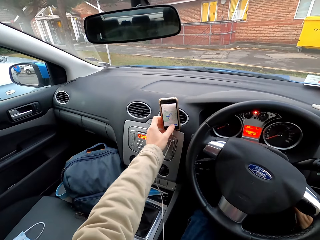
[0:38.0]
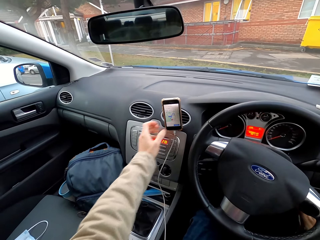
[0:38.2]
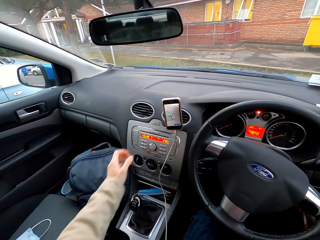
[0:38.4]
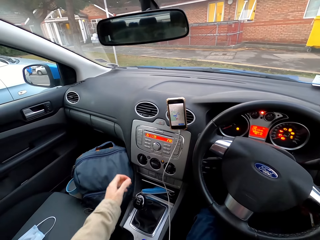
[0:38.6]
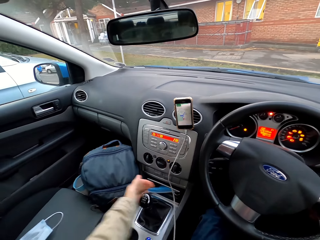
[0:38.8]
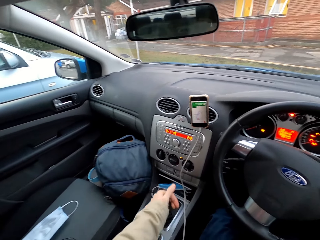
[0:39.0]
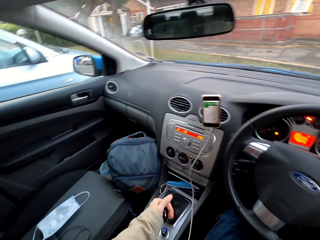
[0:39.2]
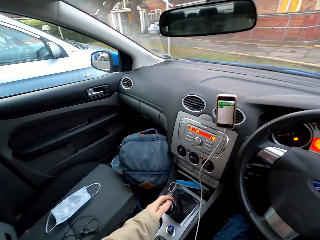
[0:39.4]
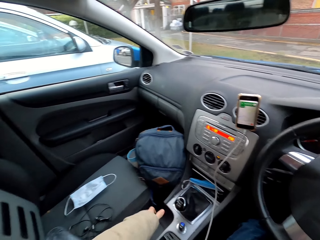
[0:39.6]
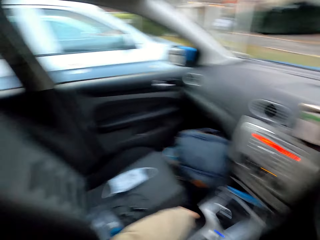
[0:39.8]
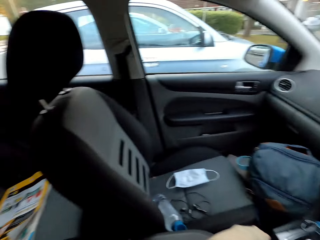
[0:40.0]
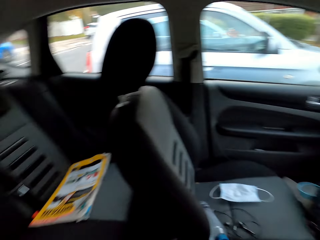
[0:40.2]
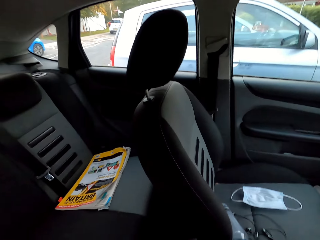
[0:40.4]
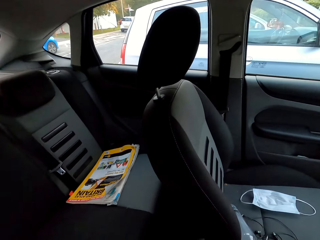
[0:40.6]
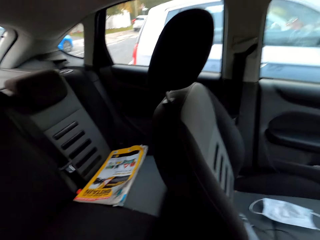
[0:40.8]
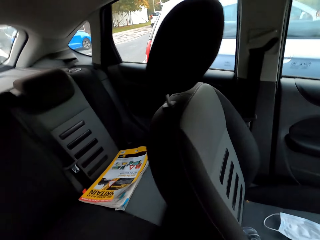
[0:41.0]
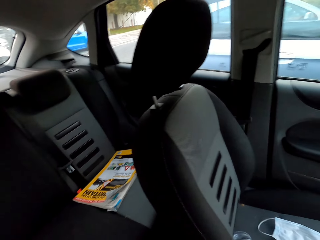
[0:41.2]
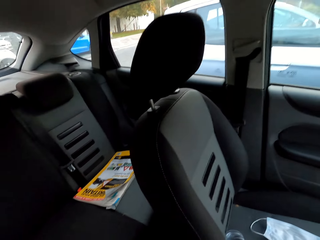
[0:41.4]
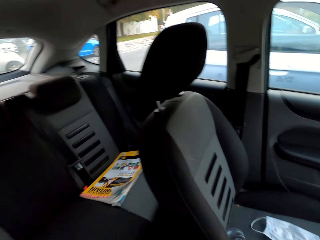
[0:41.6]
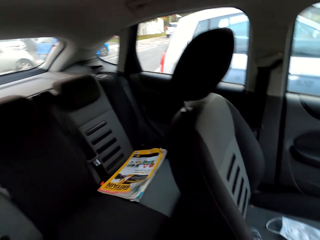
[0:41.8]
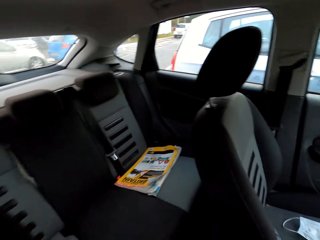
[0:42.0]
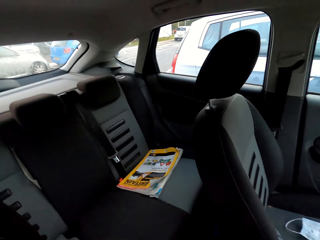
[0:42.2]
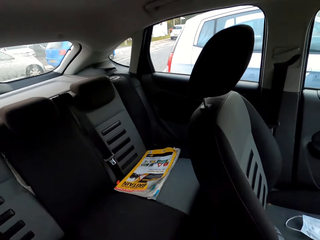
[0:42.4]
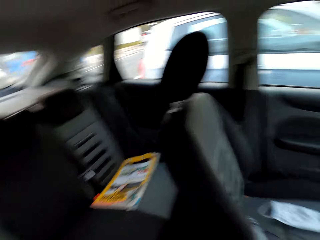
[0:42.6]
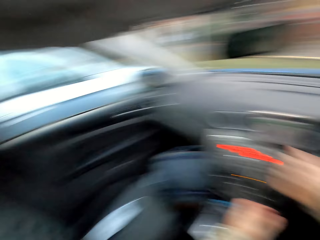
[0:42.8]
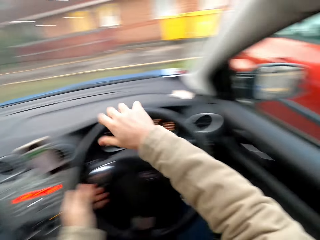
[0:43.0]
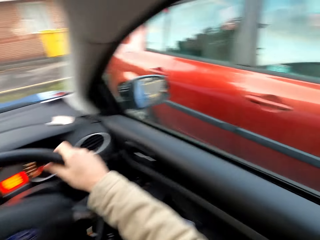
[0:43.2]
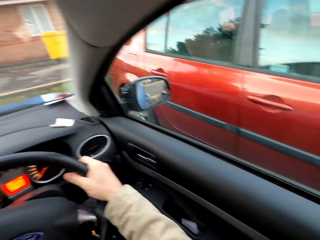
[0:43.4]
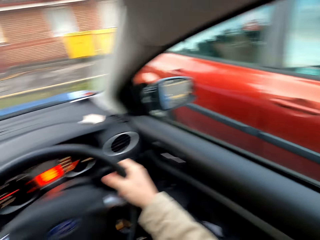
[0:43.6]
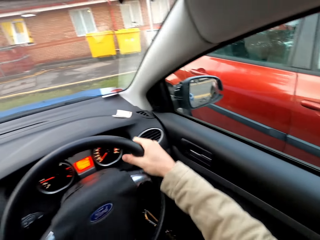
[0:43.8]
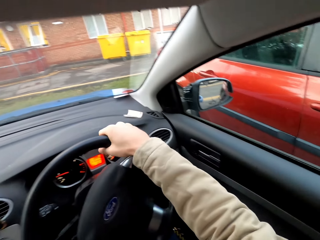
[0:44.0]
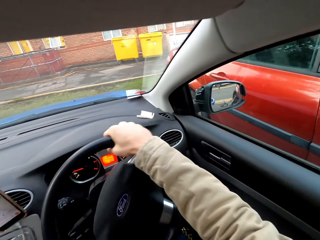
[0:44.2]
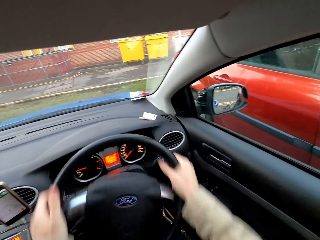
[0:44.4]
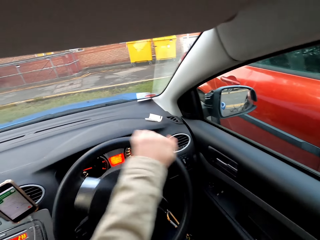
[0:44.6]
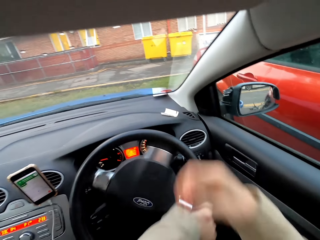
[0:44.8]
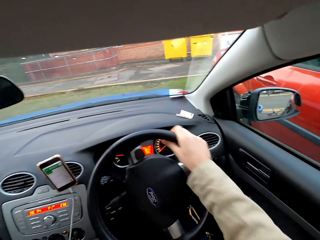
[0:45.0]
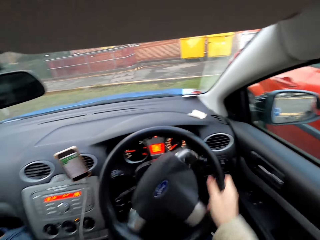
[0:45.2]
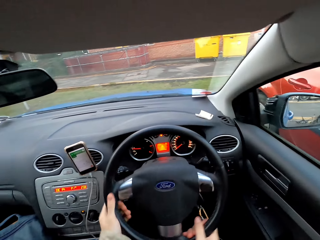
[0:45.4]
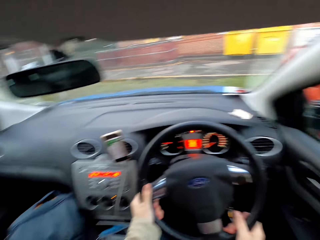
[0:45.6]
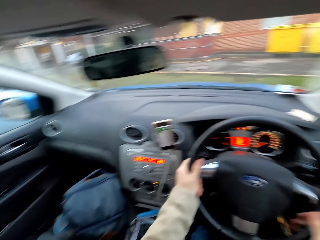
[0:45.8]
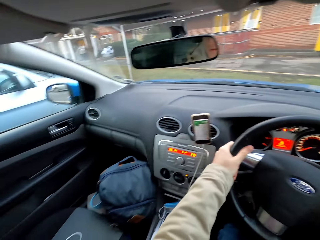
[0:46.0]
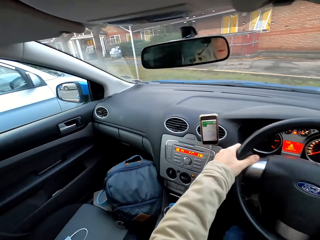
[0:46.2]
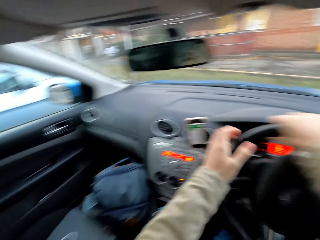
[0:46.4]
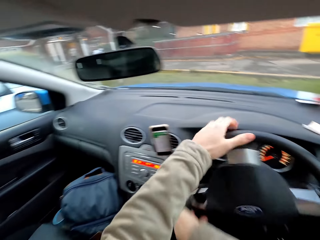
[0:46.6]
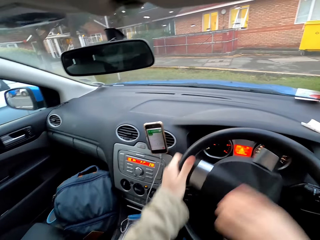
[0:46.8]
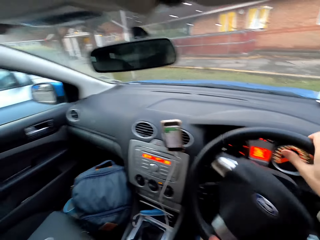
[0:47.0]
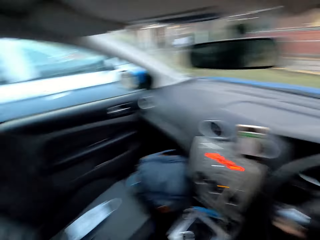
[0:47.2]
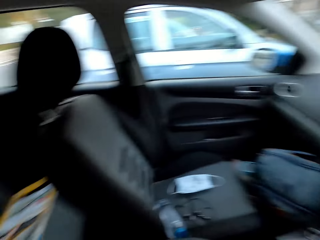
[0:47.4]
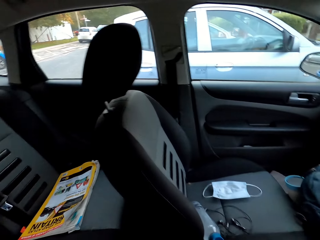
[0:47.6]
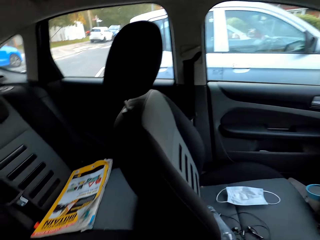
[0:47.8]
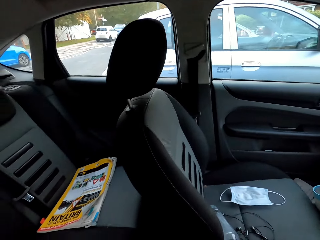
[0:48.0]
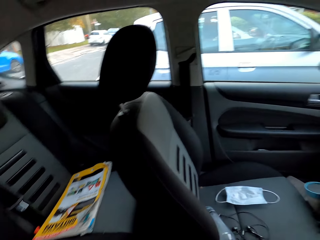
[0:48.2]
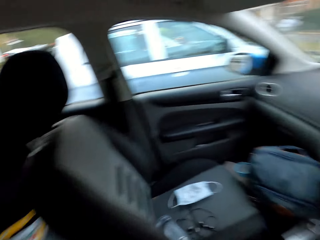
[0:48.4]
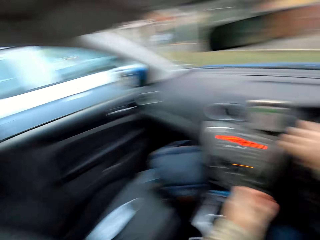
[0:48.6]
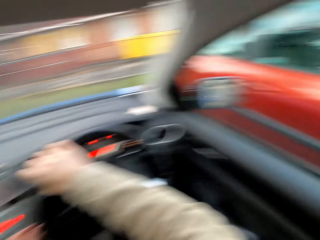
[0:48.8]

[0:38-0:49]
The camera wearer presses the screen of the phone with the hand. He moves the car's gear stick with his left hand. He holds the gear with the hand. He presses the car's handbrake with his left hand. He removes the car from the parking. He drives the car. He turns the steering wheel with his hands.

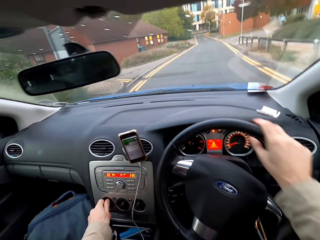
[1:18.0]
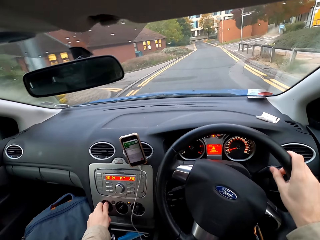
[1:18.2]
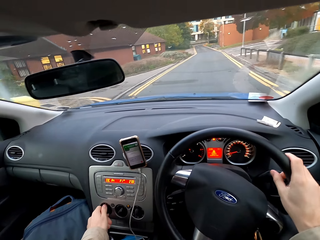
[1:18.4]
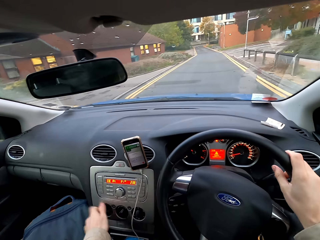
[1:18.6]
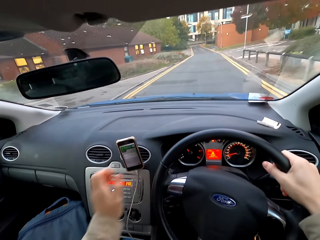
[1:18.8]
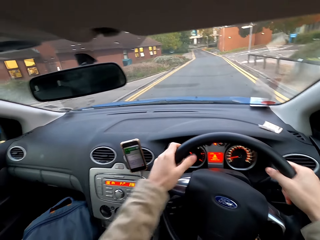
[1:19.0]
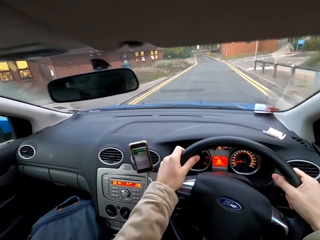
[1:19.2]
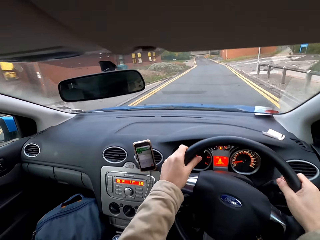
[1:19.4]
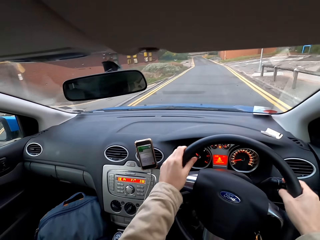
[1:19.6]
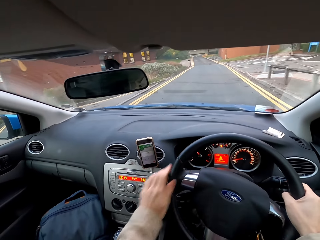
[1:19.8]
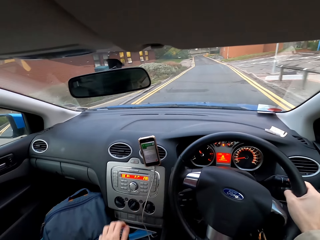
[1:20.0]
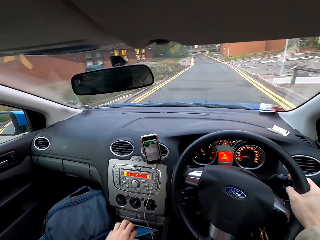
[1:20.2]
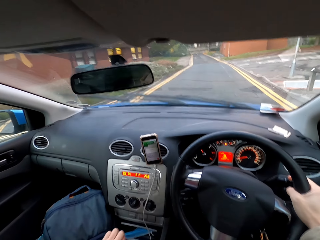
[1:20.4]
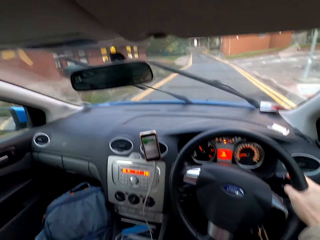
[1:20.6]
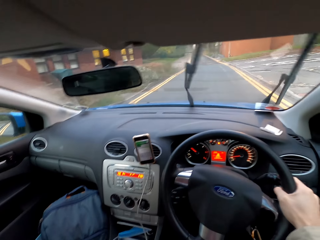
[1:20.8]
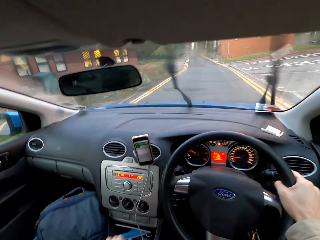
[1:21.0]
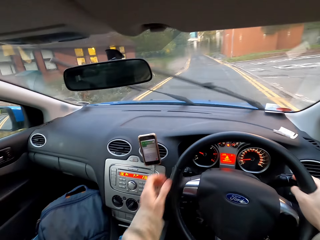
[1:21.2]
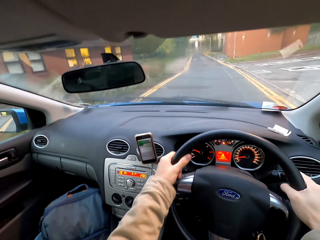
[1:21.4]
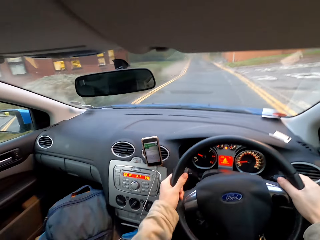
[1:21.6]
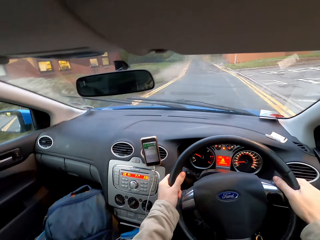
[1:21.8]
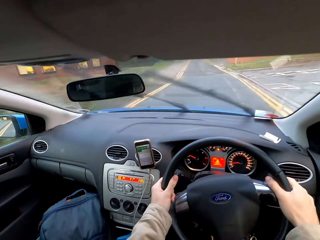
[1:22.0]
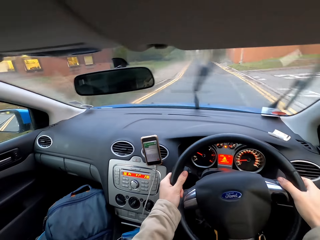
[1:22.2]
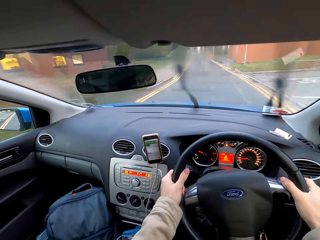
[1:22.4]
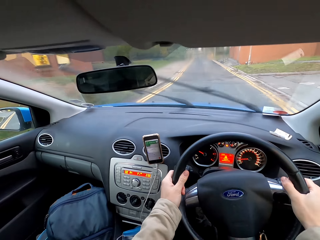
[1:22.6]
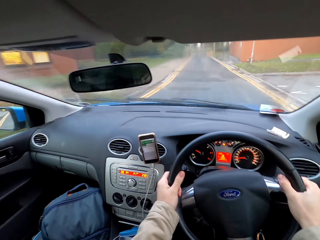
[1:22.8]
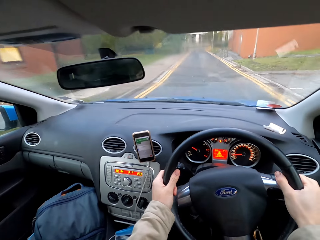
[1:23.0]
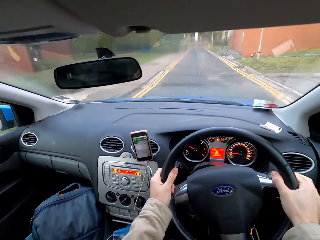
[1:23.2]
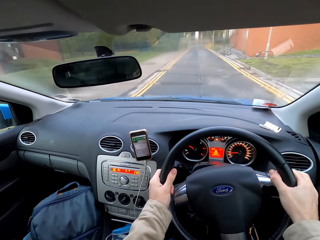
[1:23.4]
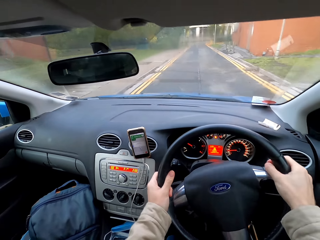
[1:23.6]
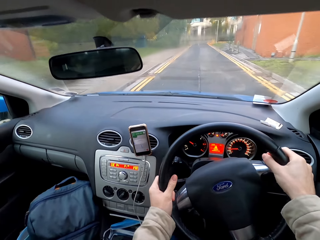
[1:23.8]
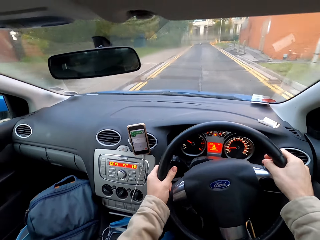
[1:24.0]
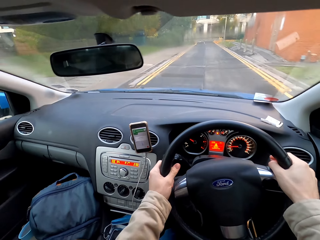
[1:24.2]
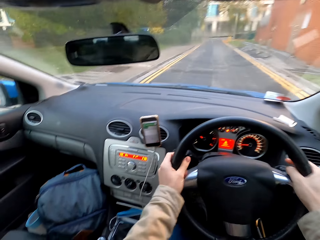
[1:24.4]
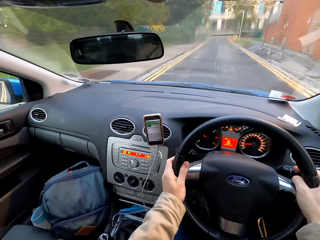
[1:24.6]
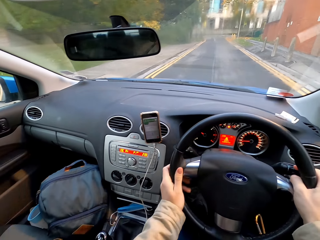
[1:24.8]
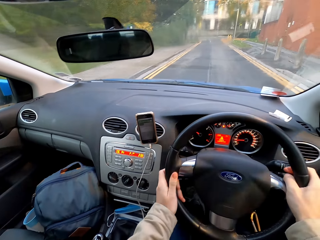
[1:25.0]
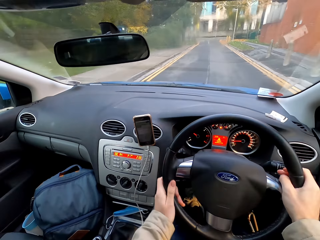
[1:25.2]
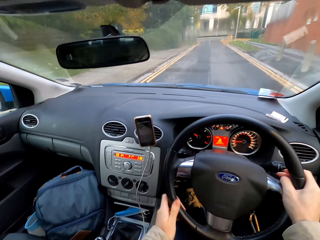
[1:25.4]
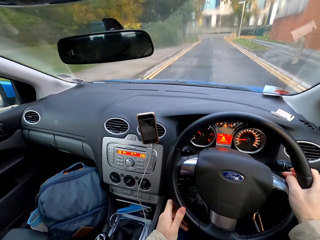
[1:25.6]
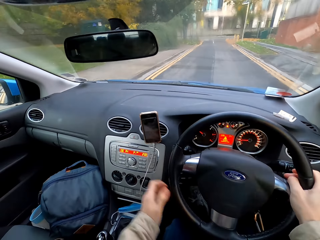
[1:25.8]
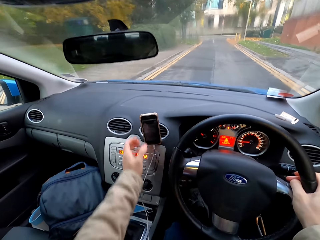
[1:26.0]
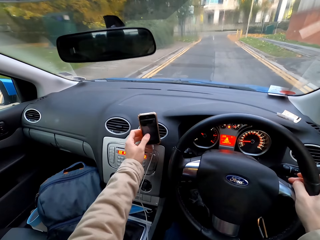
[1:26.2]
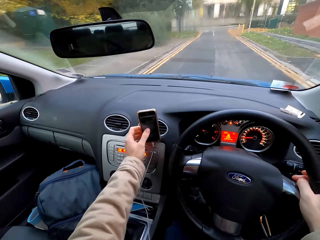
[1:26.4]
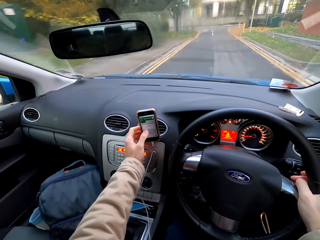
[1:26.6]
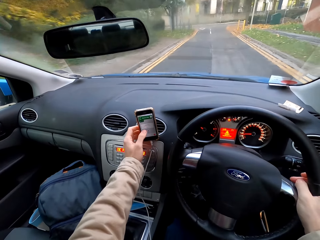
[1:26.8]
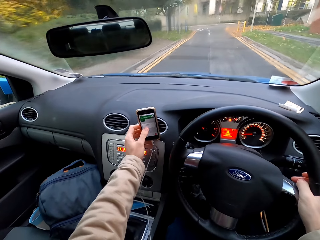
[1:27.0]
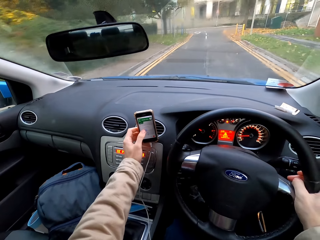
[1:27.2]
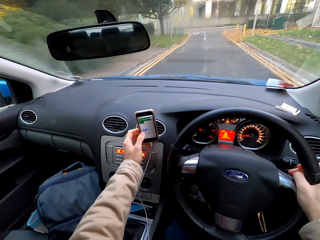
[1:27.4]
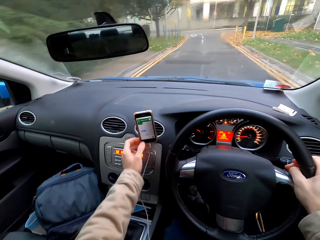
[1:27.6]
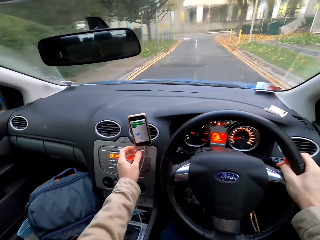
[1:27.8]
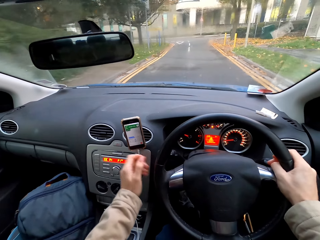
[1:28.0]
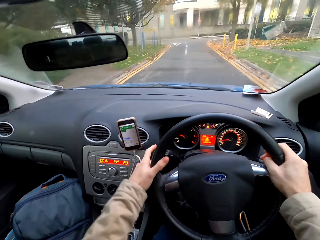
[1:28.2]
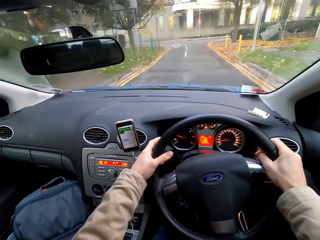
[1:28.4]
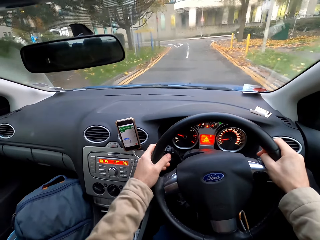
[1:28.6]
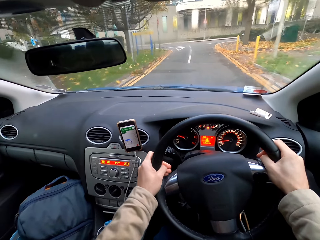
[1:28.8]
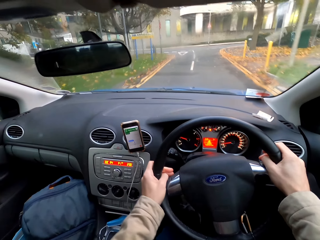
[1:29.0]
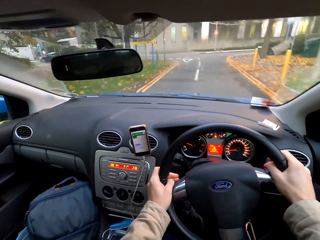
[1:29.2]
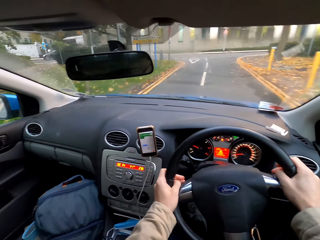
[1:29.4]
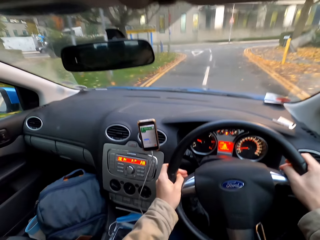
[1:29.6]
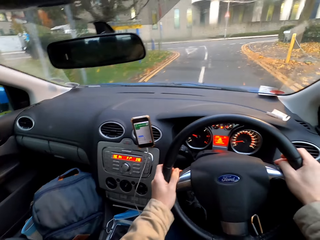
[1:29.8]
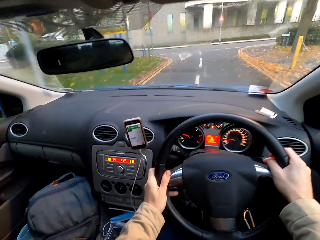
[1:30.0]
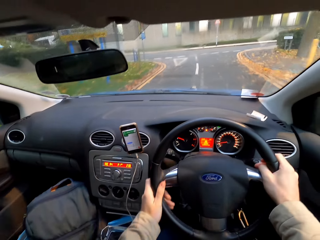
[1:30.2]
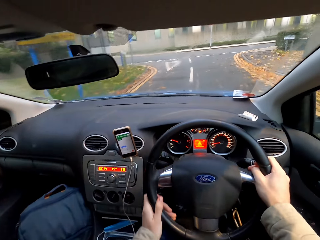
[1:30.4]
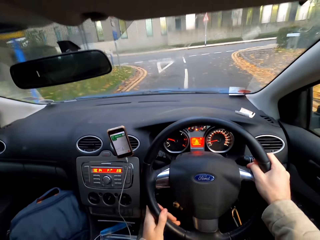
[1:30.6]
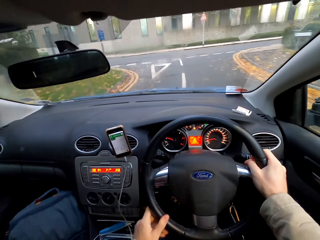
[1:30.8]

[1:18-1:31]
The camera wearer moves the gear stick with his left hand. He holds the gear with the hand. He drives the car on the road. He operates the mobile phone with his left hand. He drives the car on the road.
